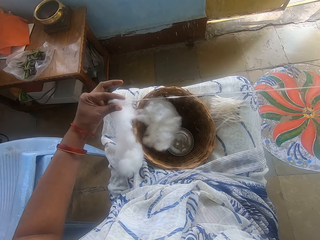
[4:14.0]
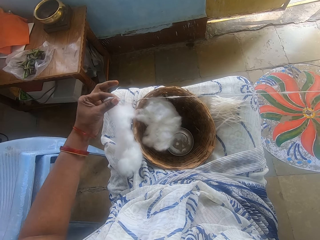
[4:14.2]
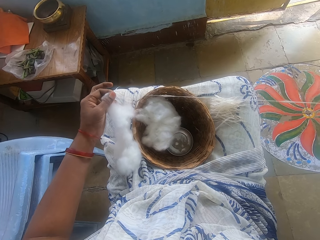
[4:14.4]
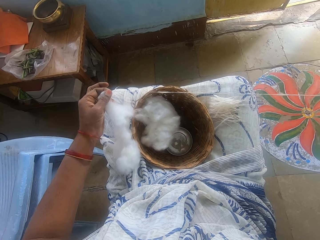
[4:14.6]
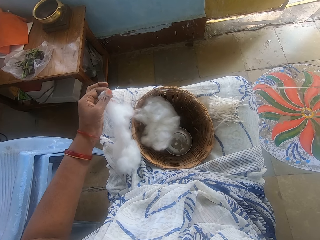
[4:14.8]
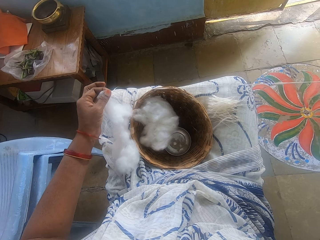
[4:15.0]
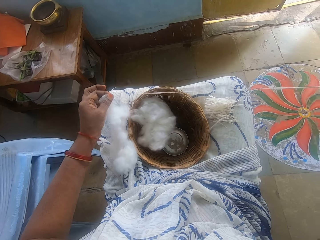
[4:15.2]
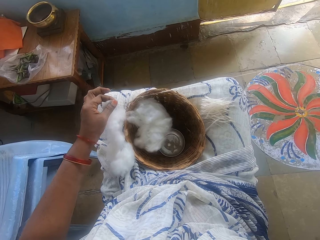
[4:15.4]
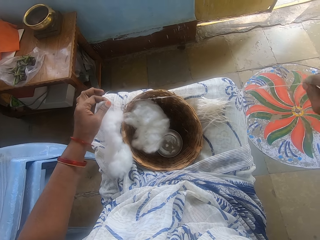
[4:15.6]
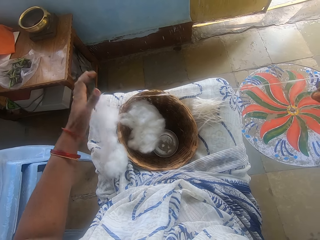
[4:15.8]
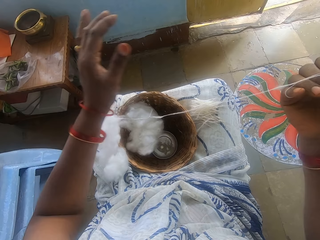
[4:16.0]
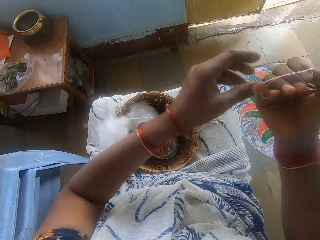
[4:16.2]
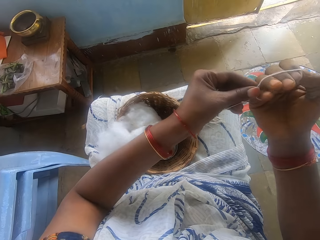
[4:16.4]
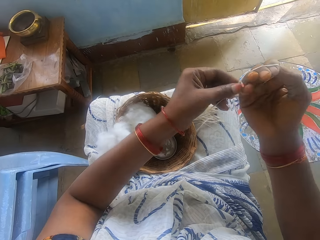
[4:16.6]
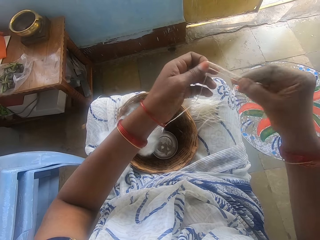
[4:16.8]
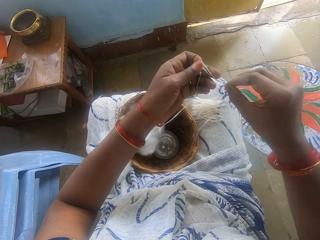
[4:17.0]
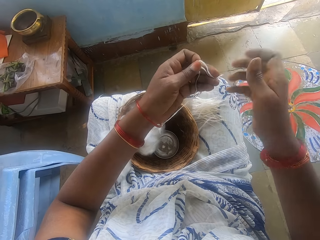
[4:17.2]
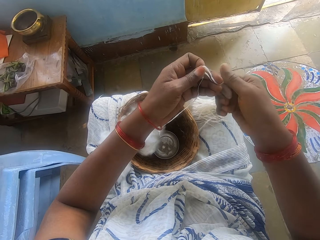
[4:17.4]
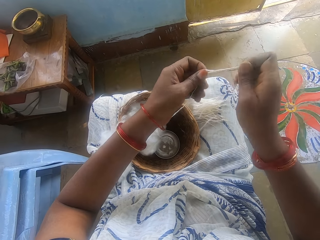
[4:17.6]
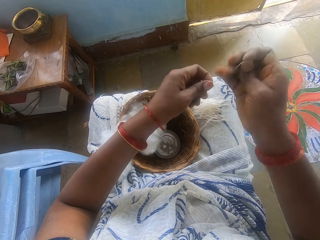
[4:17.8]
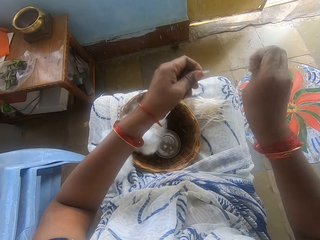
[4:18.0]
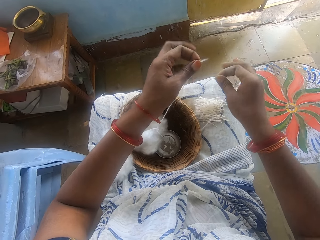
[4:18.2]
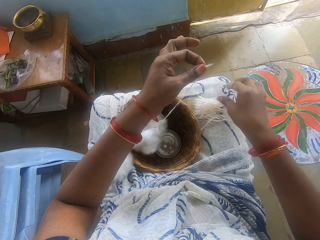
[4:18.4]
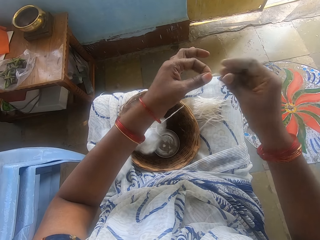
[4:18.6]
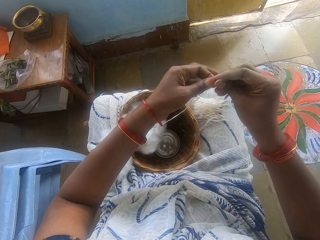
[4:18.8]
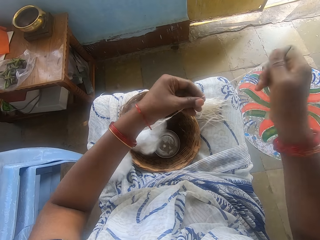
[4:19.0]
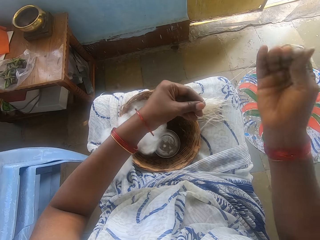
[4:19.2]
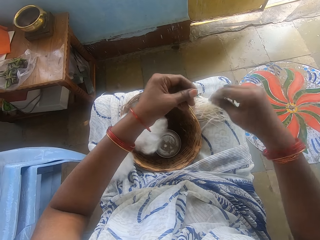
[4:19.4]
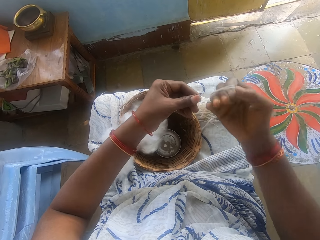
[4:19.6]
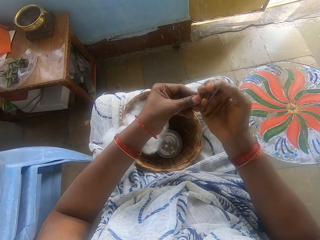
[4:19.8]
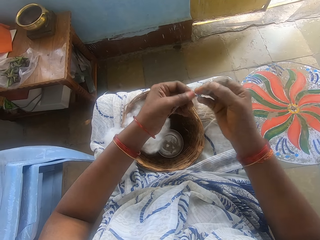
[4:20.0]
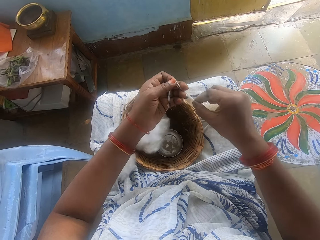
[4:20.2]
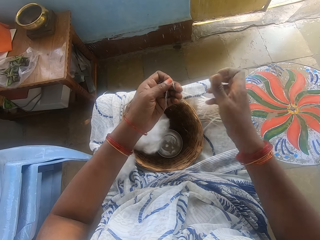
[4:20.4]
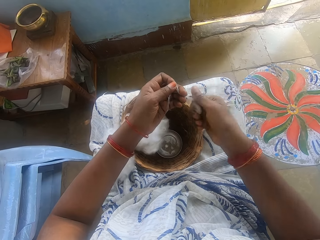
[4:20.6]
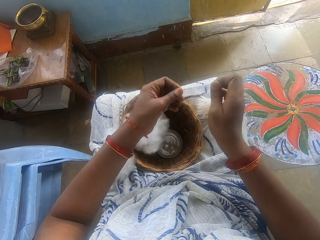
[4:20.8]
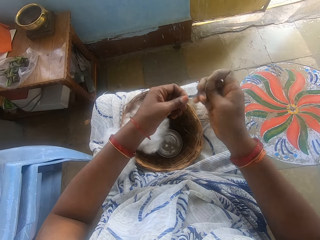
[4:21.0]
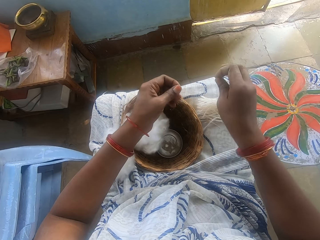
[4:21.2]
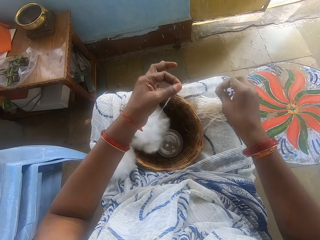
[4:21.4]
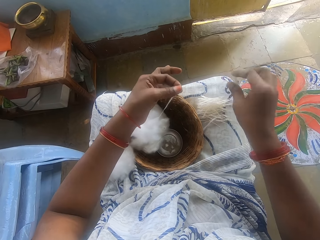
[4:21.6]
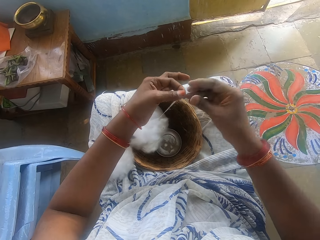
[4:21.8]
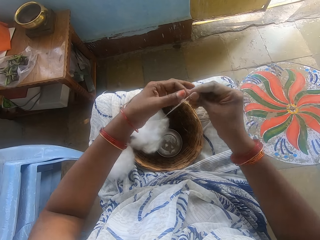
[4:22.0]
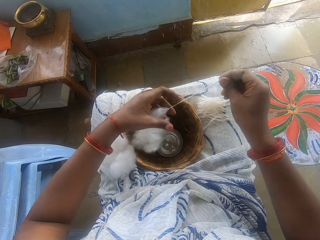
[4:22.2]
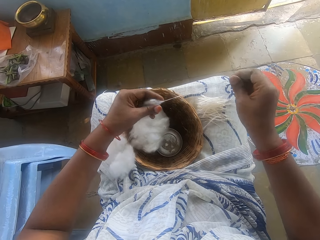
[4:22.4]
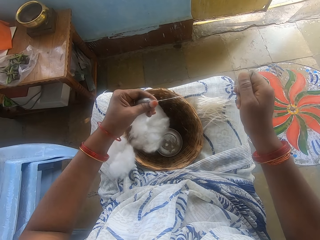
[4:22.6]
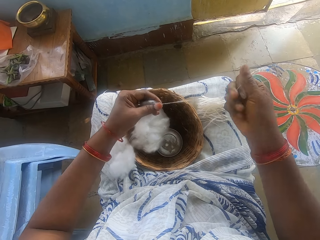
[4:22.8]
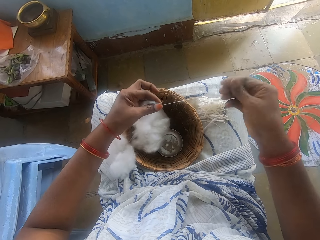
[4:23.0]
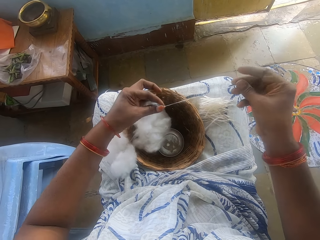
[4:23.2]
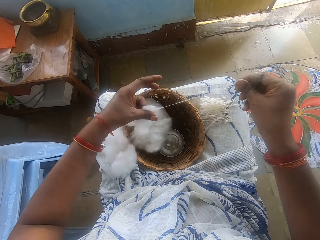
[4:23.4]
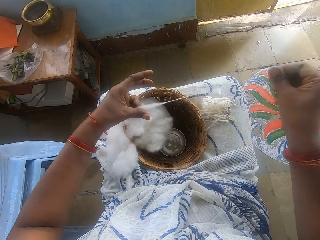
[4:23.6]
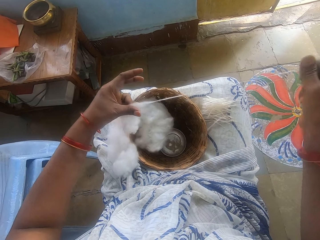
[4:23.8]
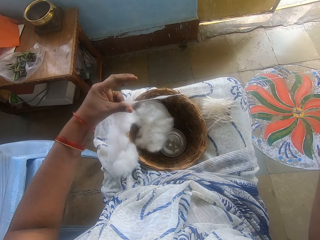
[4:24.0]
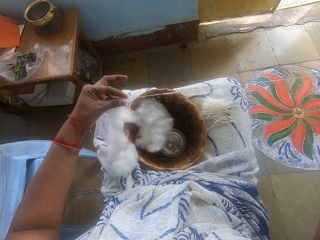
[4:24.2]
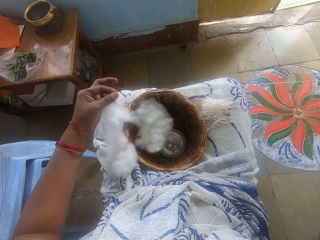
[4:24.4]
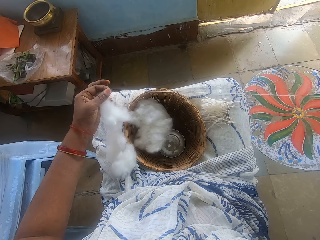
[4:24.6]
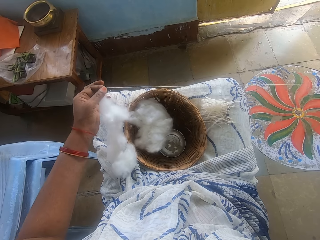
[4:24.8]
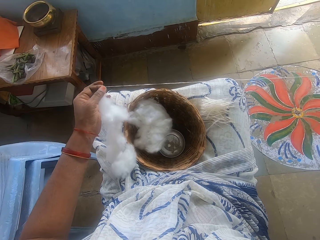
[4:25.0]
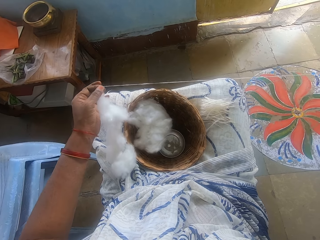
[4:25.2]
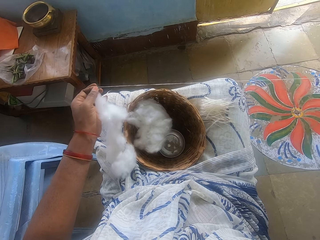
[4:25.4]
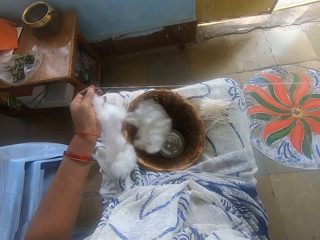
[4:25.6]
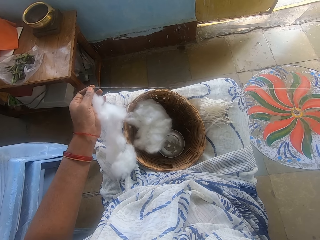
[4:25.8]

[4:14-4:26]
The camera wearer measures the cotton wool. She cuts the cotton wool into size. She drops the cotton wool on her lap. She measures the cotton wool. She spins the wool. She cuts the cotton wool into size. She drops the cotton wool on her lap. She spins the wool. She threads the cotton wool.

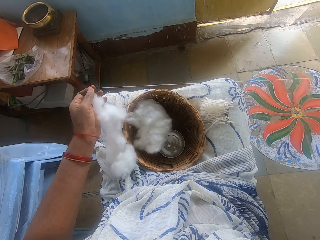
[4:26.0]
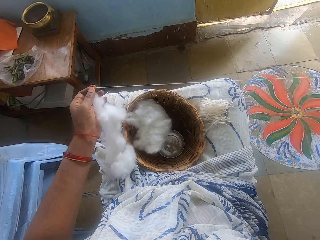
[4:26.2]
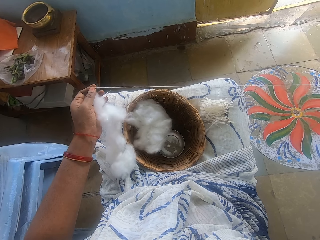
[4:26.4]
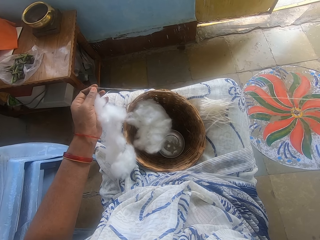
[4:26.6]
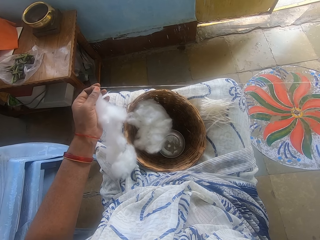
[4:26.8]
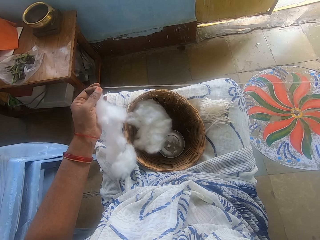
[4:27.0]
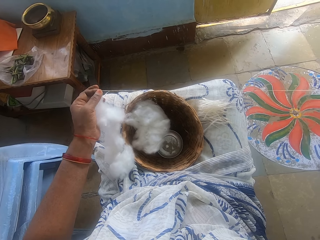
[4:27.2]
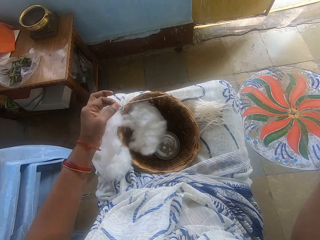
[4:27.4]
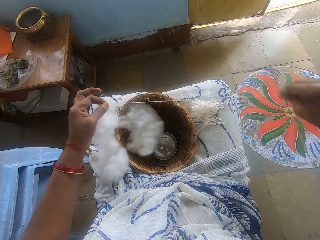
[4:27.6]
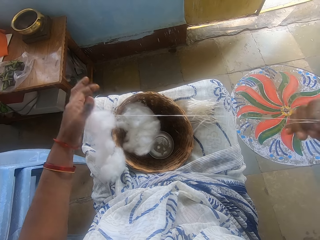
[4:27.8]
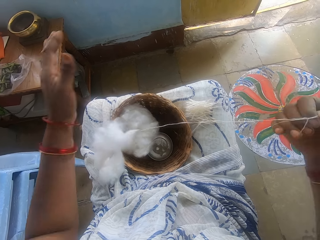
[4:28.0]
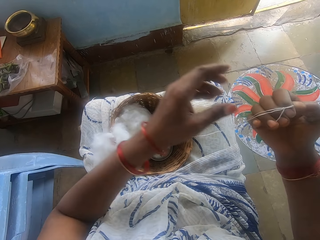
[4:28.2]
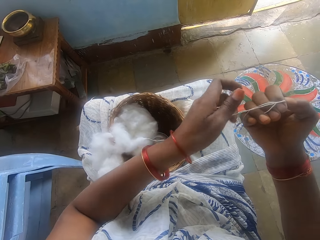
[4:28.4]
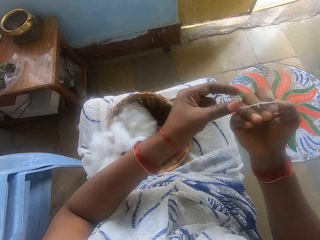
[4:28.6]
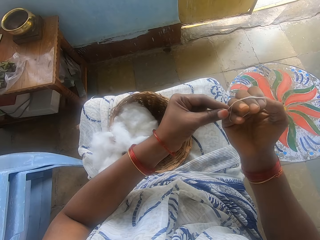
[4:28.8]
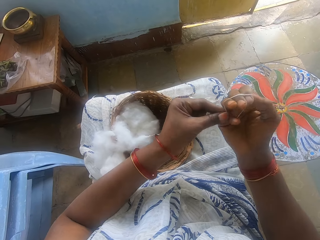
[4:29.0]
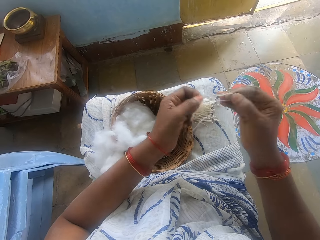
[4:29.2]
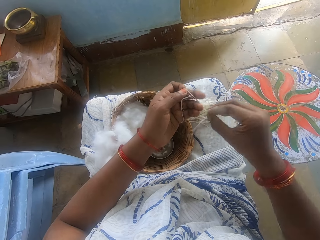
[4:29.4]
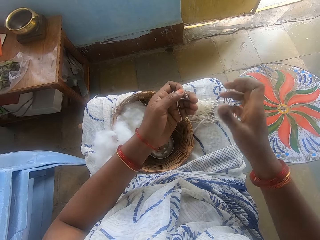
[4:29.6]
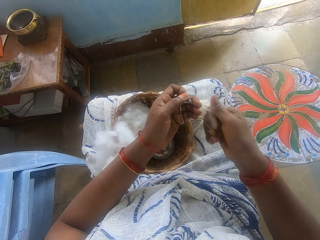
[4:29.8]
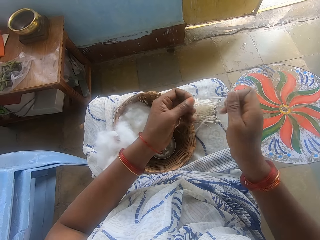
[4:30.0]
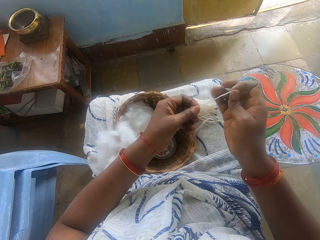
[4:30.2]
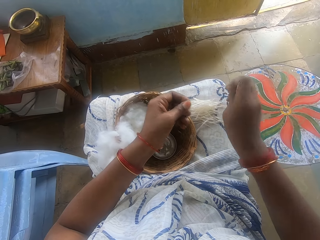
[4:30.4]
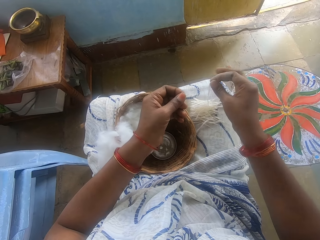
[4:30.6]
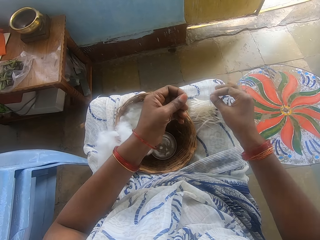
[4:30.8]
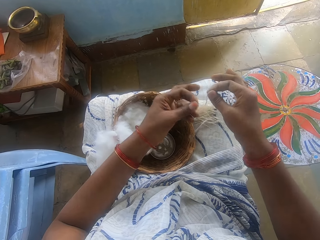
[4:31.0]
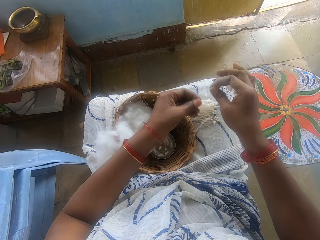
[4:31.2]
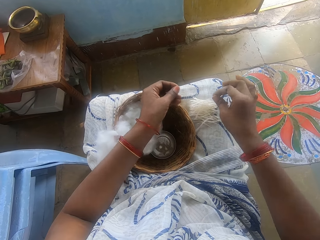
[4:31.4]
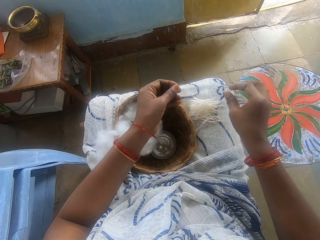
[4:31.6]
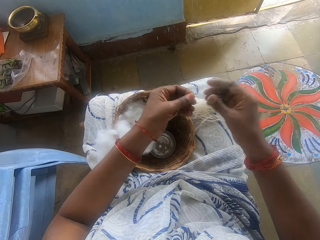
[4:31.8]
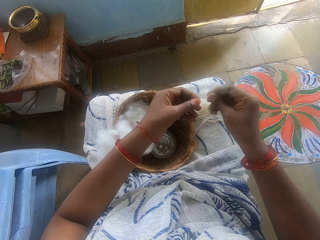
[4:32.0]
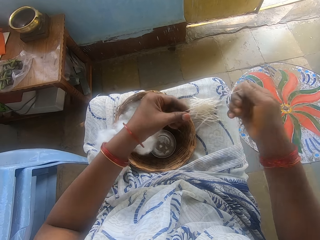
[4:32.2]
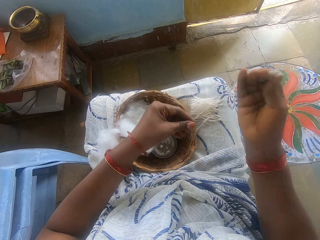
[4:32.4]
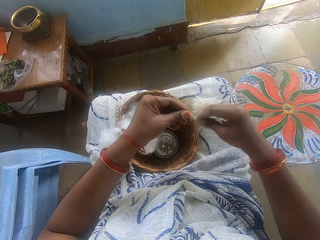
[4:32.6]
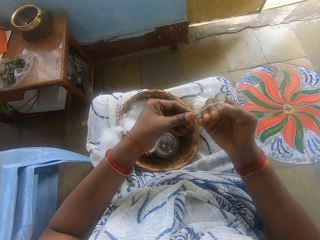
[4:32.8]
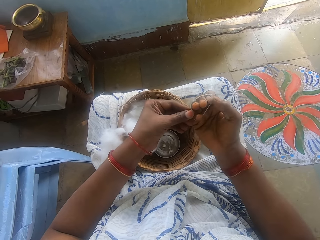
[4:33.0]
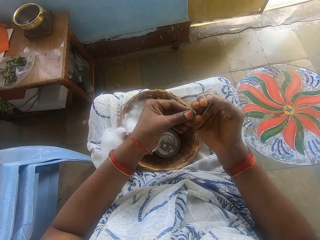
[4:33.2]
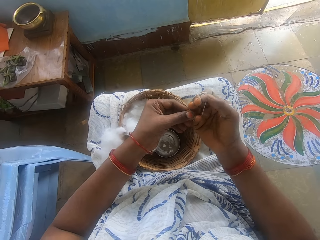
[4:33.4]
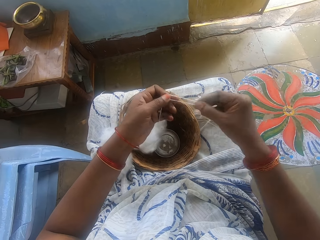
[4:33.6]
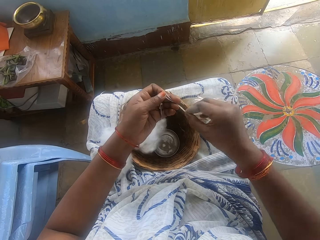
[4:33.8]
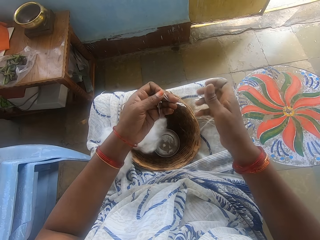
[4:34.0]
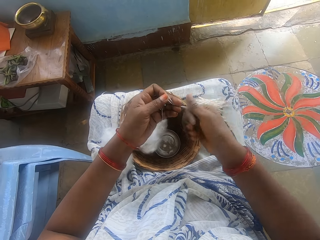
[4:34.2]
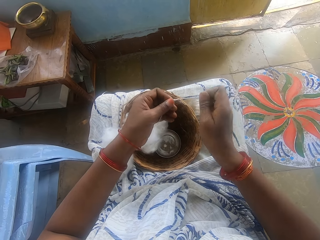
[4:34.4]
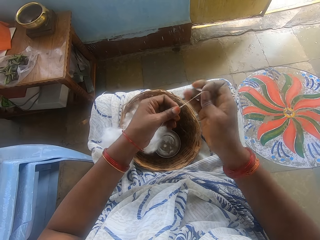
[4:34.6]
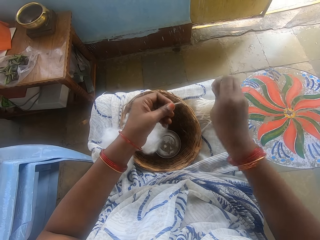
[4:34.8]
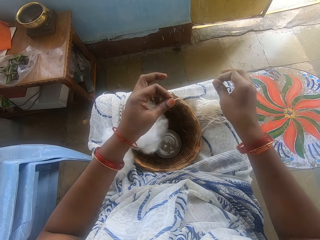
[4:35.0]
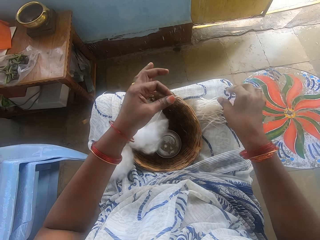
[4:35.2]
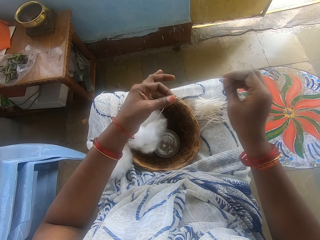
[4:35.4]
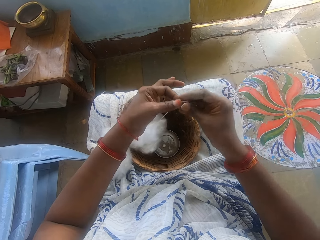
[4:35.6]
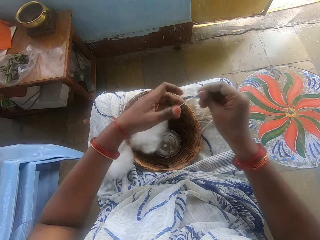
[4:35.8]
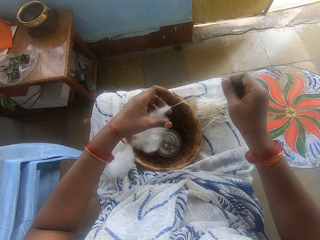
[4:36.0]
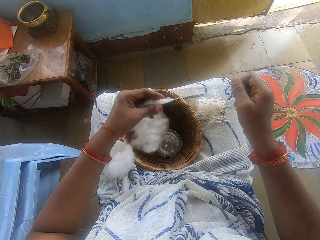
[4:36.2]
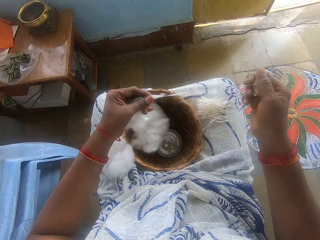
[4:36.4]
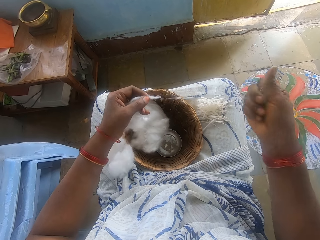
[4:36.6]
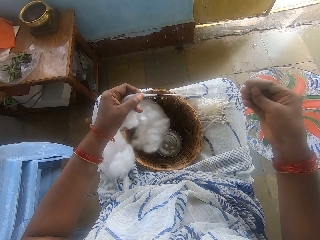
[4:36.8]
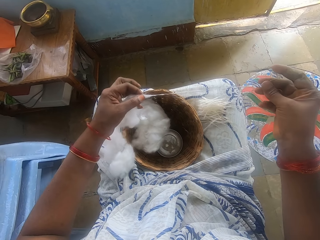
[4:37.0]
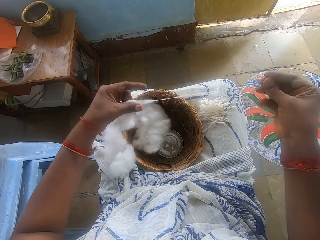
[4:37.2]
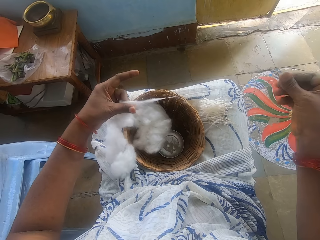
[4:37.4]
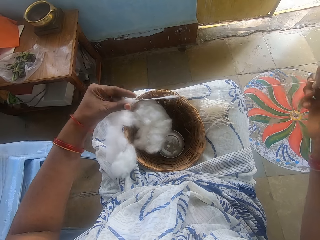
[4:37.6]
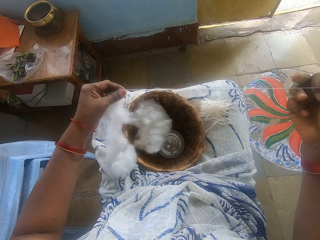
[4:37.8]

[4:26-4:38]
The camera wearer measures the cotton wool. She cuts the cotton wool into size. She drops the cotton wool on her lap. She spins the wool. She measures the cotton wool. She cuts the cotton wool into size. She drops the cotton wool on her lap. She spins the wool. She threads the cotton wool.
